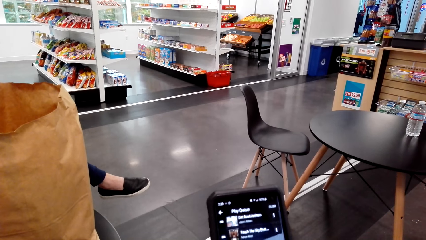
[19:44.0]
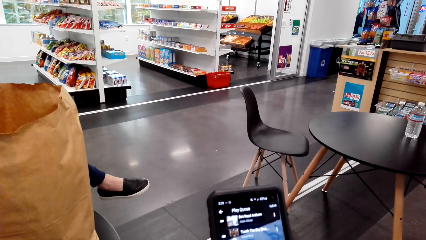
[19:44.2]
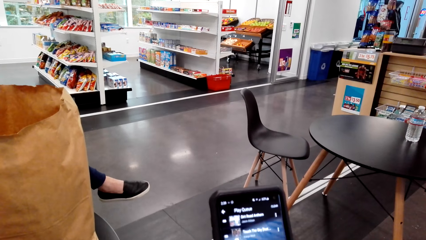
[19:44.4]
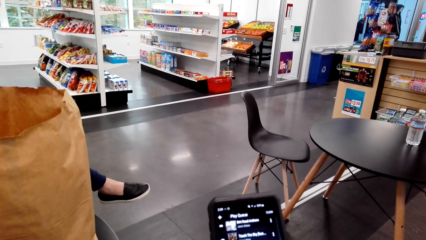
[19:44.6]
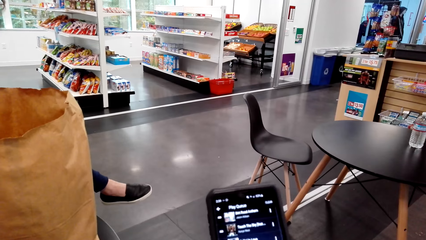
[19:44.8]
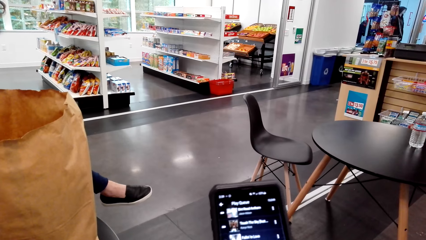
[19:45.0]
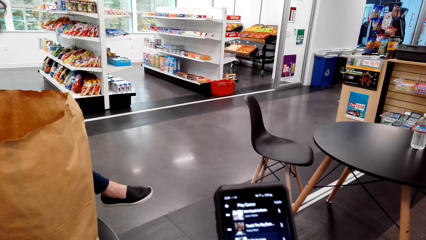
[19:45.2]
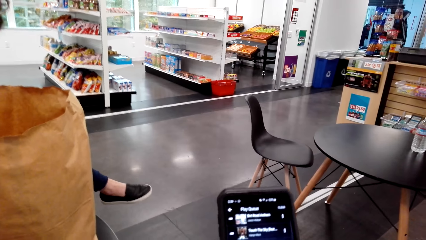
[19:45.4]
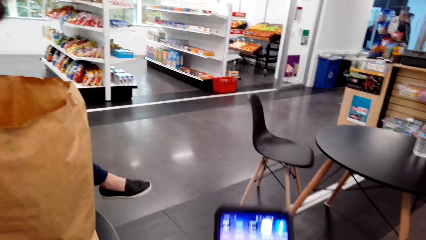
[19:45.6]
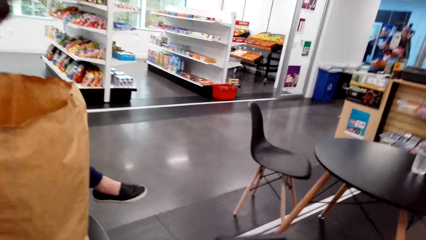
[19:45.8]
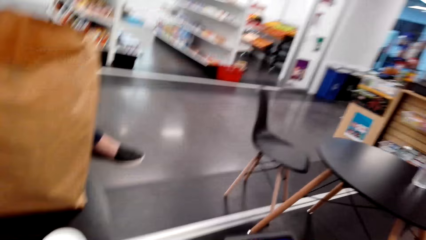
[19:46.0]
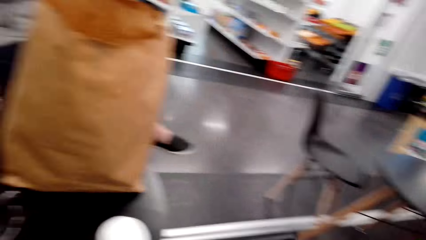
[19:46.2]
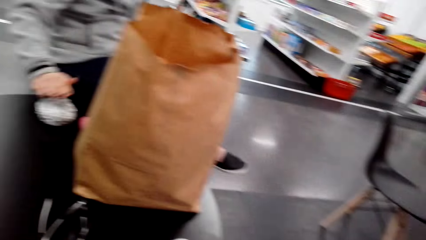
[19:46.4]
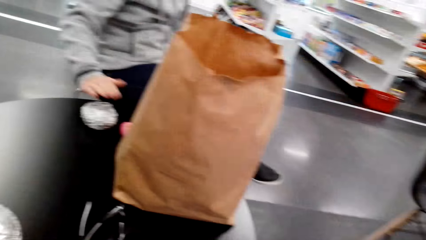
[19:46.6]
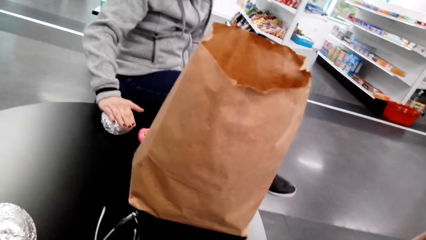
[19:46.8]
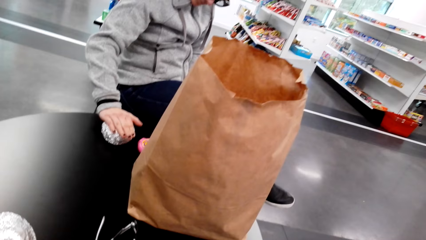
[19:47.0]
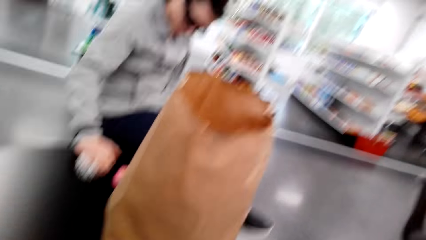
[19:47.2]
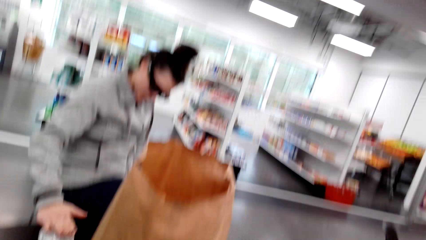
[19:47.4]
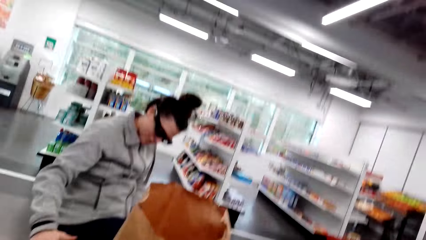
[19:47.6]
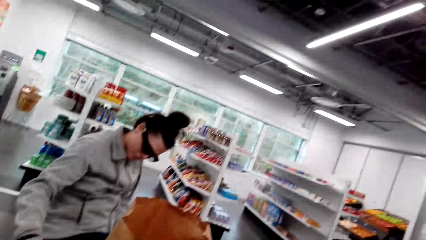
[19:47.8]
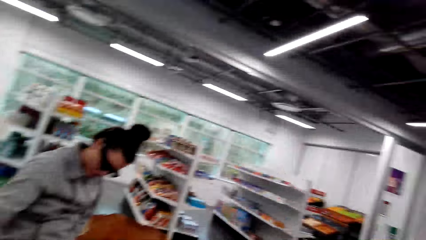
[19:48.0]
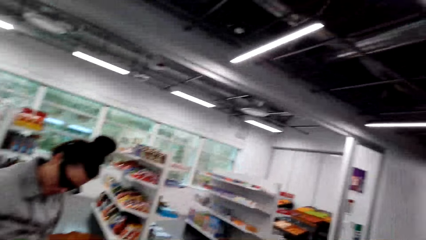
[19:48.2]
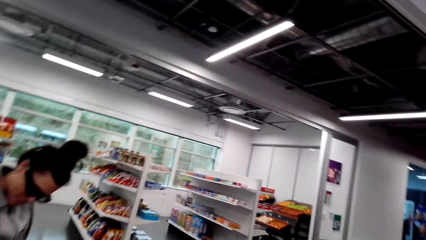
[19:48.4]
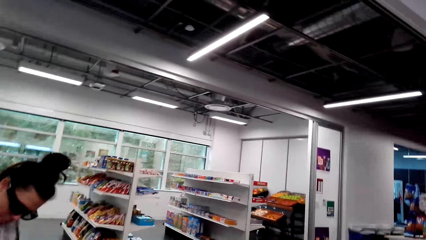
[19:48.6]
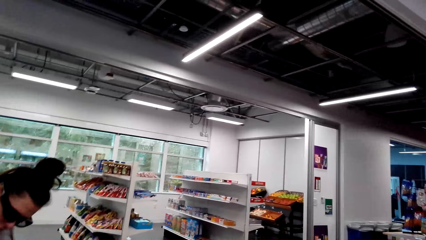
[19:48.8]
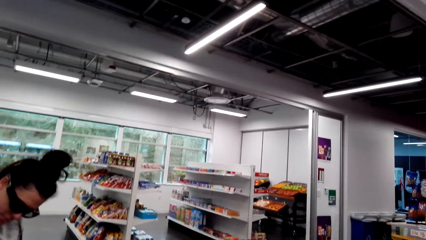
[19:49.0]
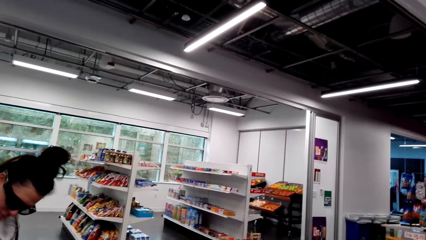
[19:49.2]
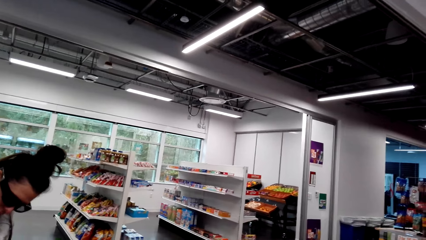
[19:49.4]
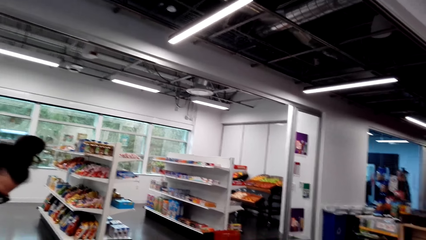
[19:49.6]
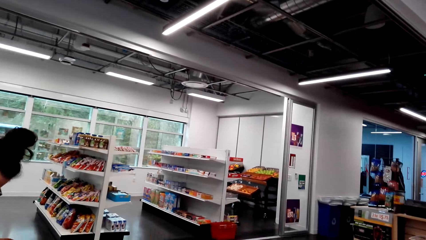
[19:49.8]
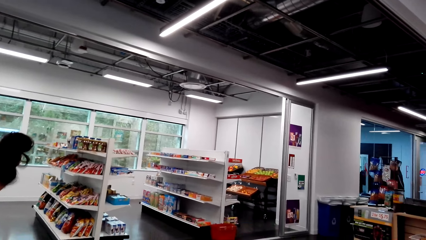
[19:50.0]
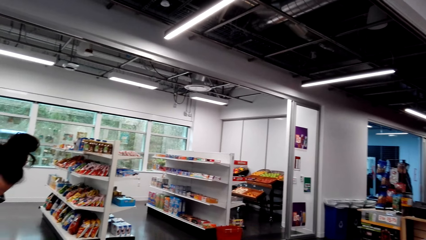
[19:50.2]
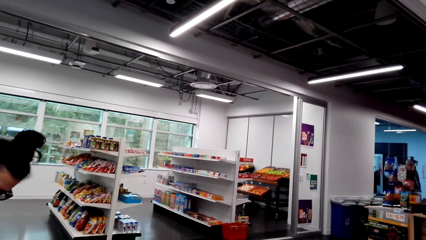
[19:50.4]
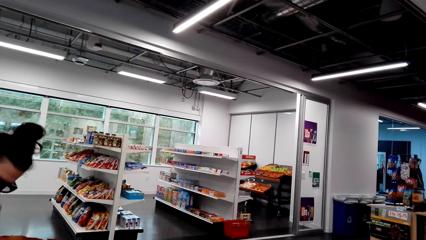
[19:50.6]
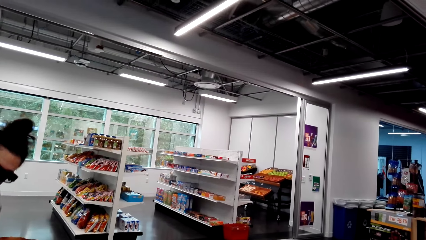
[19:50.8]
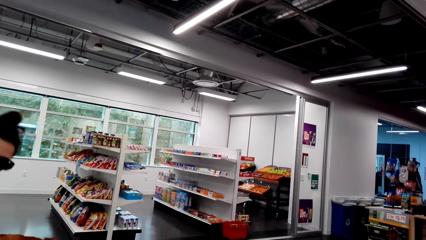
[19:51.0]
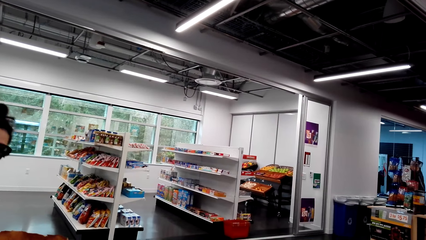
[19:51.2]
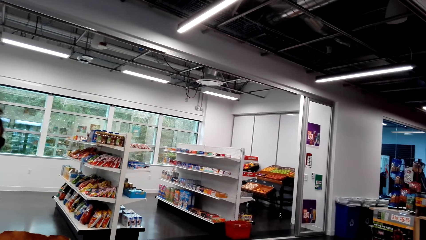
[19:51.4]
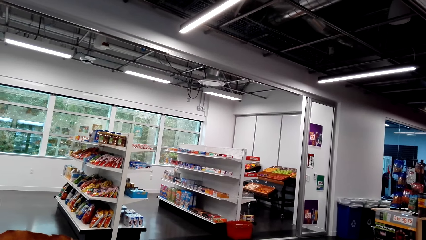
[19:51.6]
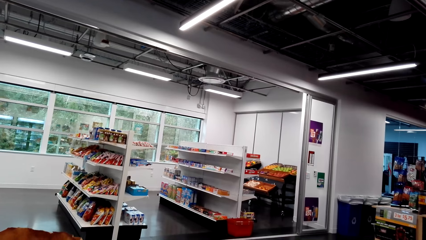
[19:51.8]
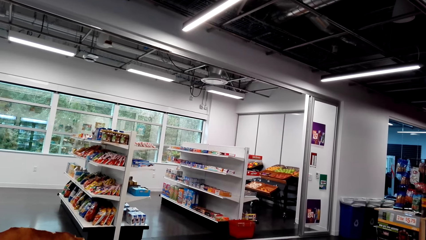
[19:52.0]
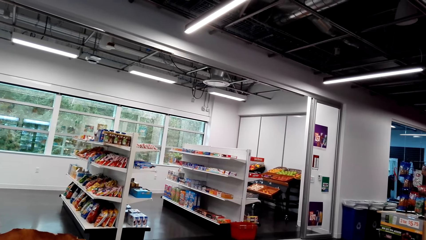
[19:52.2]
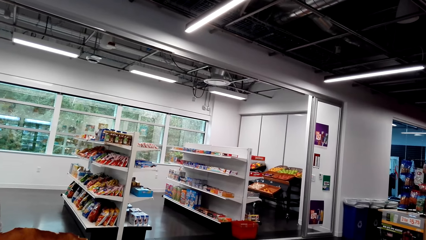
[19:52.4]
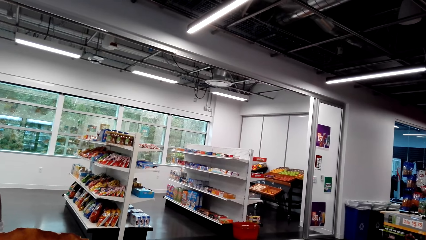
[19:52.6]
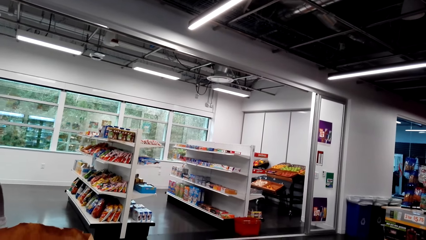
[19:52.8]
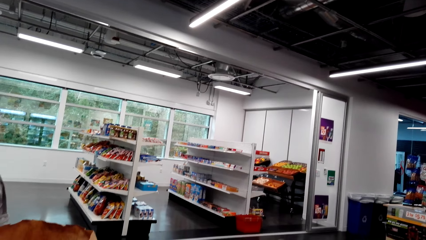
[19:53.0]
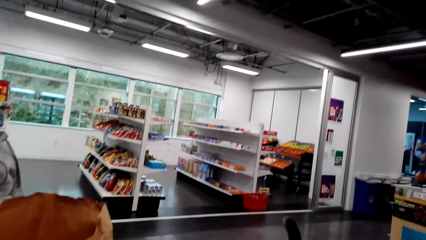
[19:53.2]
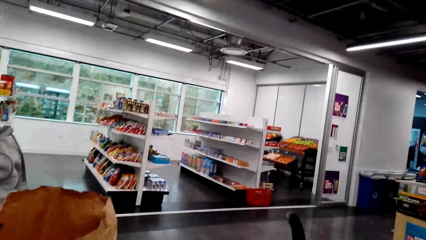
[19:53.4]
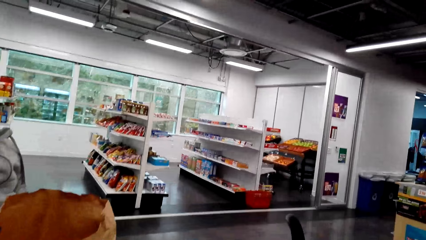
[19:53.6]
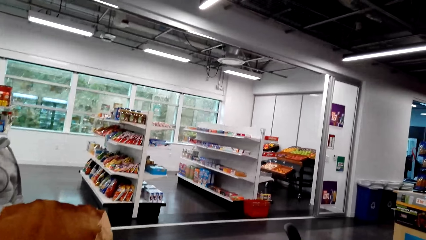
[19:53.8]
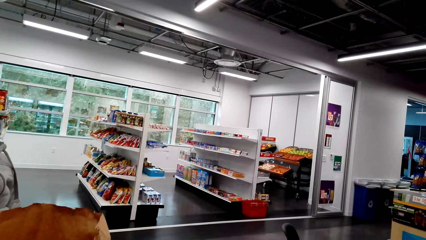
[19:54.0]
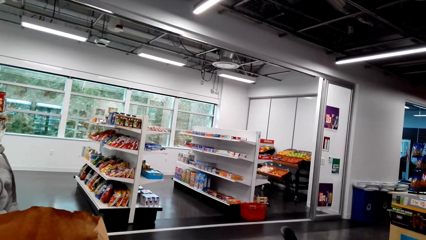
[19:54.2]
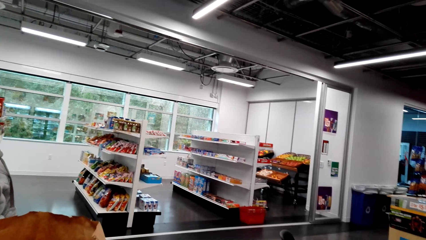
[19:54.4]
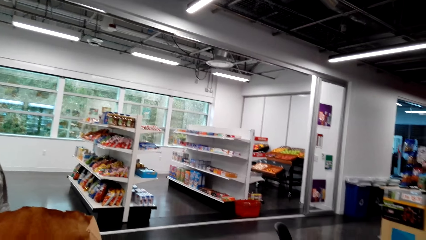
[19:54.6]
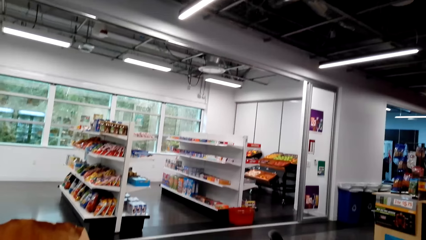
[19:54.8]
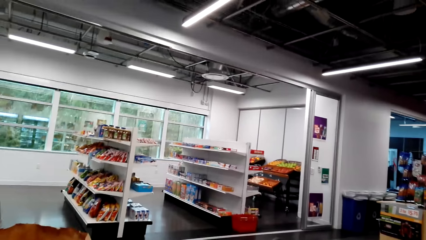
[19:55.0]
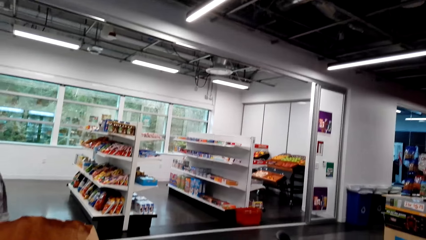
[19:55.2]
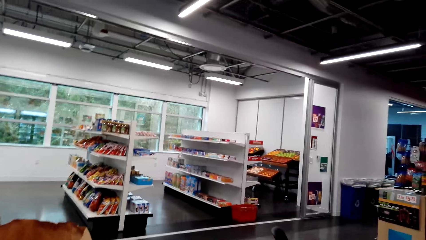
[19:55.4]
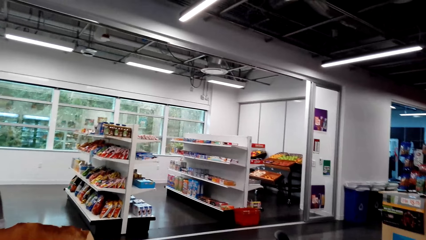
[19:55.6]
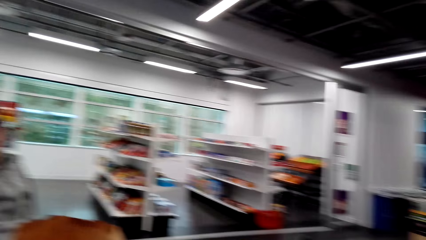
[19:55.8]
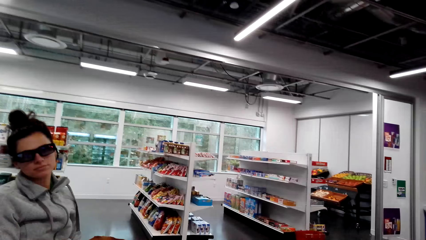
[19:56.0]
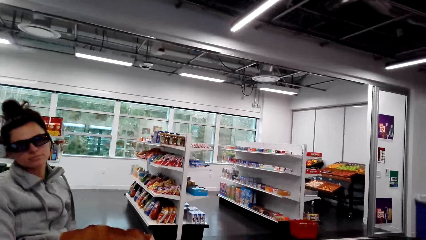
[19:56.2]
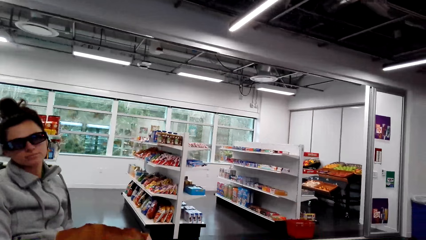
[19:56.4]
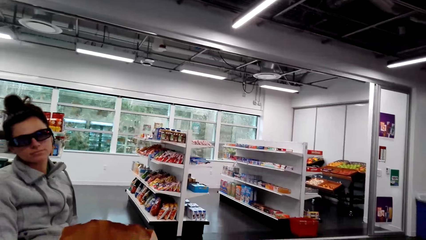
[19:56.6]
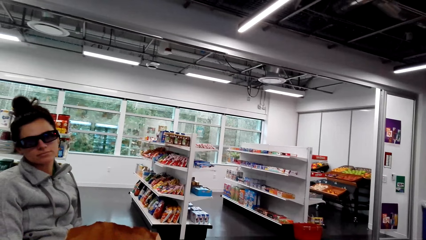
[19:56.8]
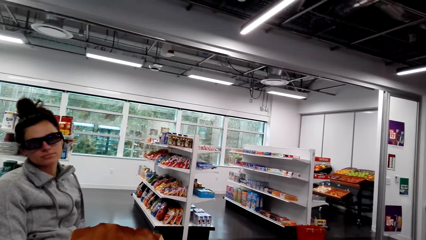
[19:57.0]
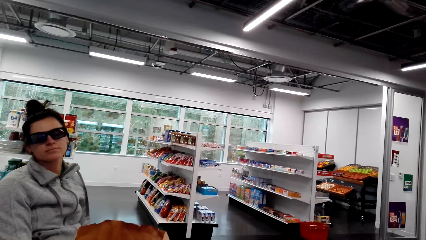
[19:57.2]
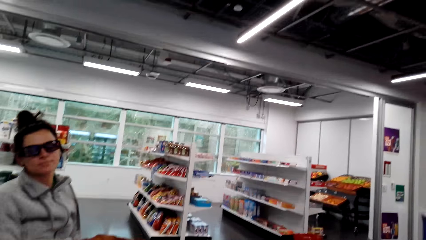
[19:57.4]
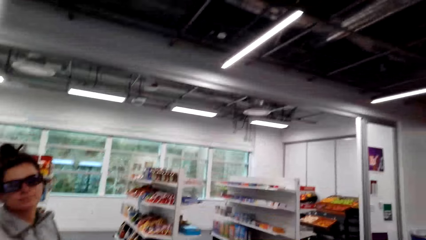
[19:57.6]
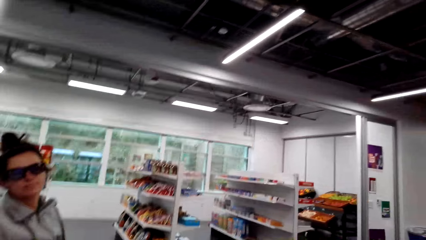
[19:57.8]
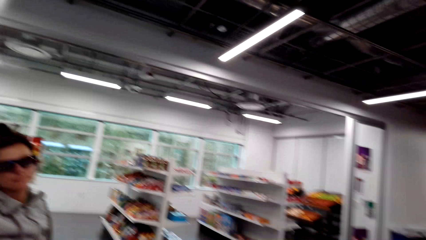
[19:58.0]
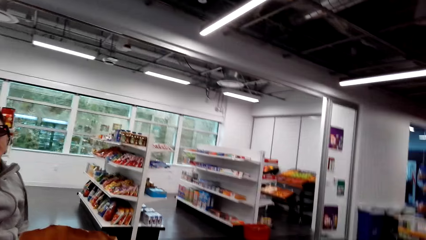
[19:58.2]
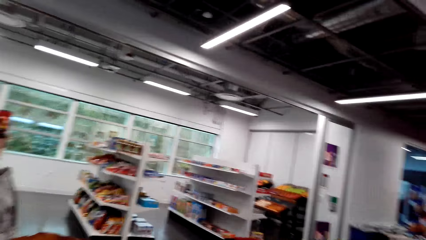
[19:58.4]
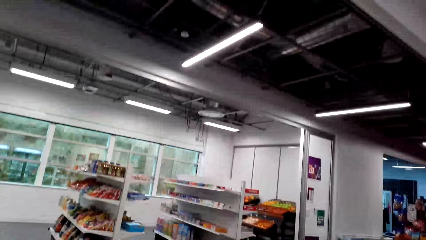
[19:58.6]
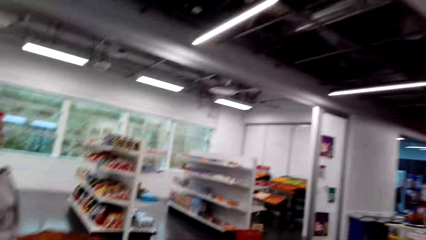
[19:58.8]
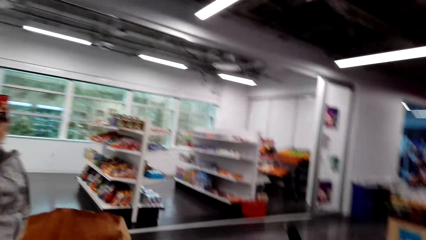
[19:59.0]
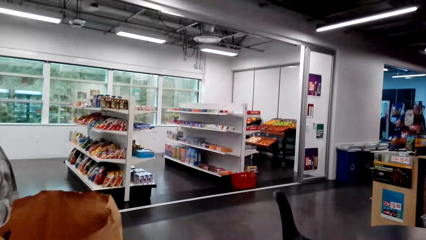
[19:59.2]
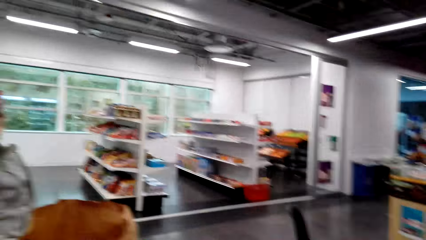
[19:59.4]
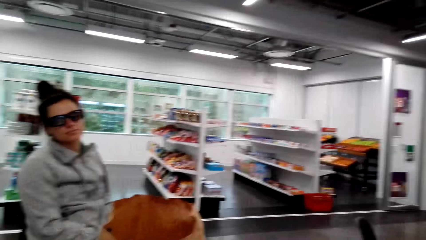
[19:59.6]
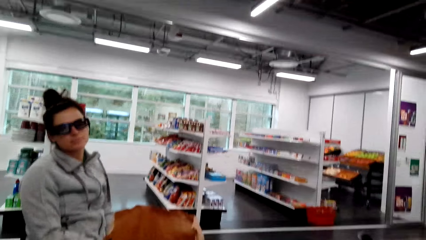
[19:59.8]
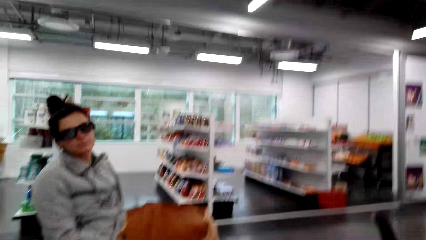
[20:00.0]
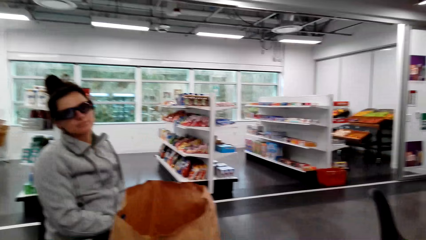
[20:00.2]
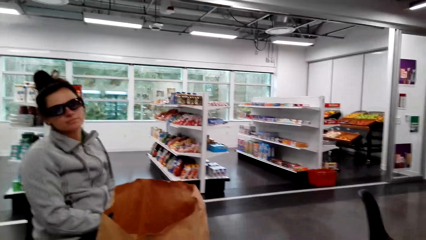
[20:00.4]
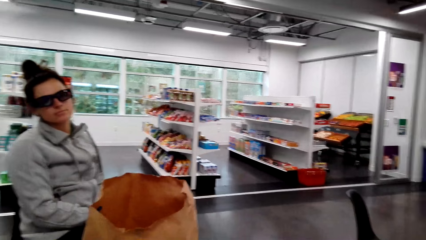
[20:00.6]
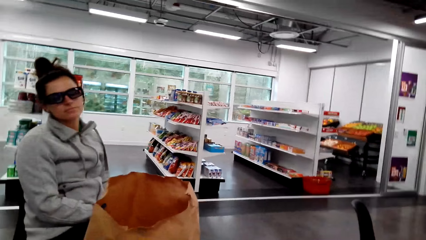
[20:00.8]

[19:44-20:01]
A woman places her right hand on a foil of something on the table. The camera wearer looks at the woman. The woman nods.
